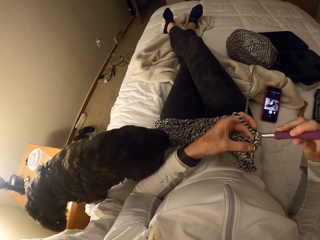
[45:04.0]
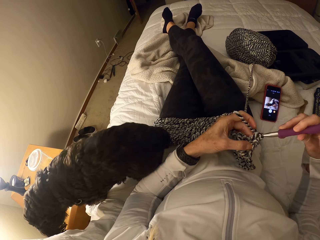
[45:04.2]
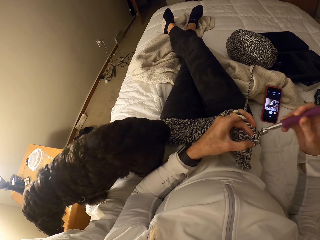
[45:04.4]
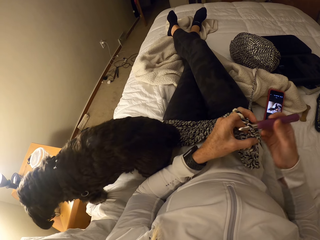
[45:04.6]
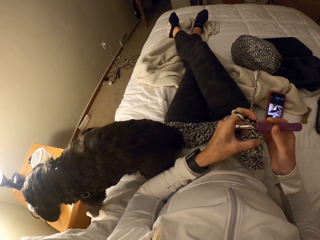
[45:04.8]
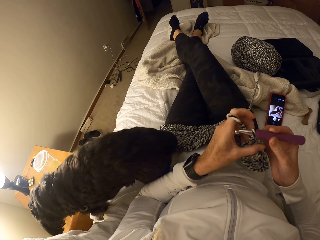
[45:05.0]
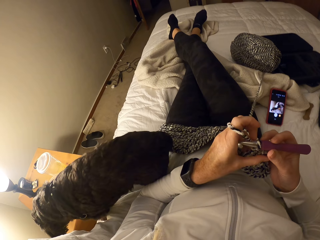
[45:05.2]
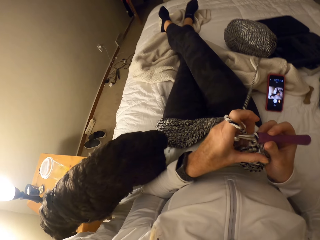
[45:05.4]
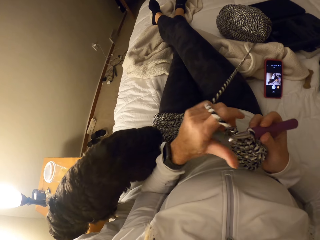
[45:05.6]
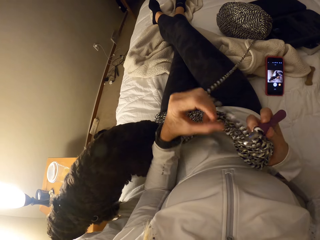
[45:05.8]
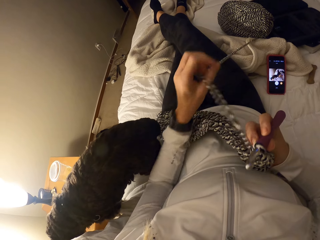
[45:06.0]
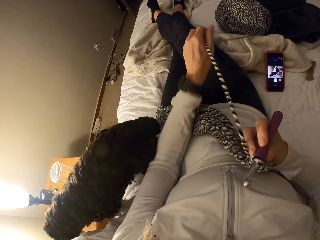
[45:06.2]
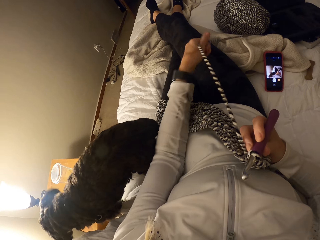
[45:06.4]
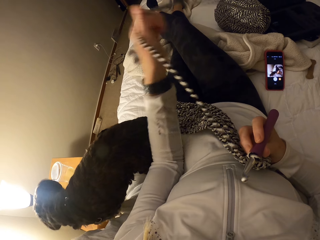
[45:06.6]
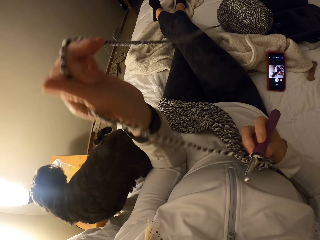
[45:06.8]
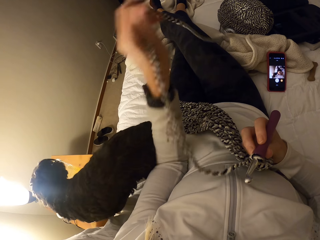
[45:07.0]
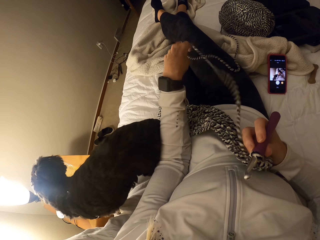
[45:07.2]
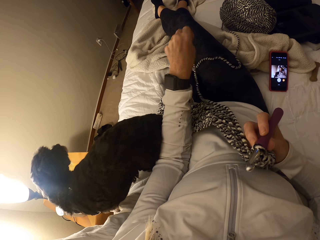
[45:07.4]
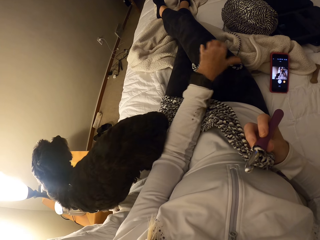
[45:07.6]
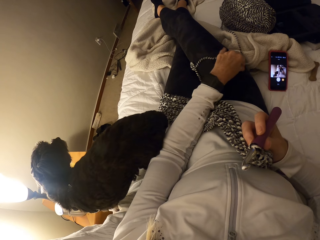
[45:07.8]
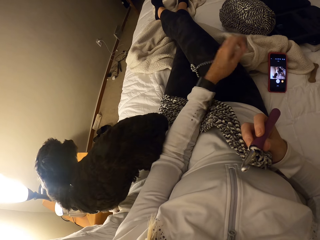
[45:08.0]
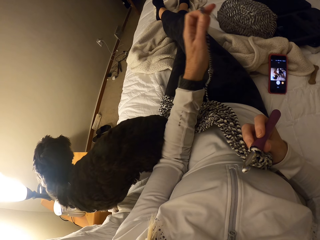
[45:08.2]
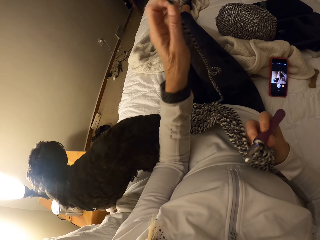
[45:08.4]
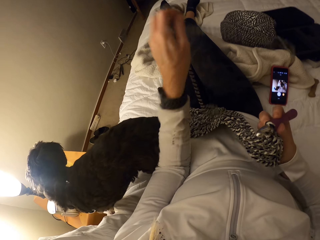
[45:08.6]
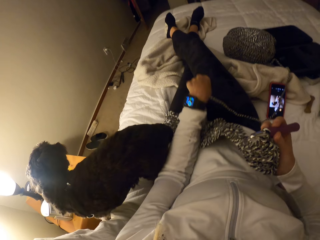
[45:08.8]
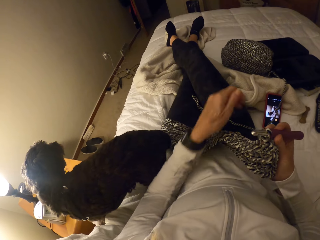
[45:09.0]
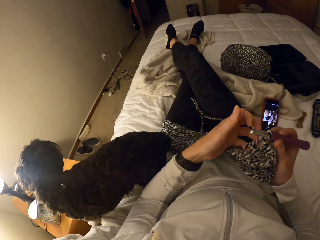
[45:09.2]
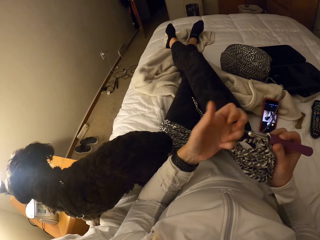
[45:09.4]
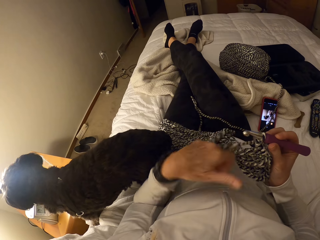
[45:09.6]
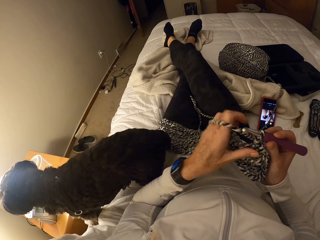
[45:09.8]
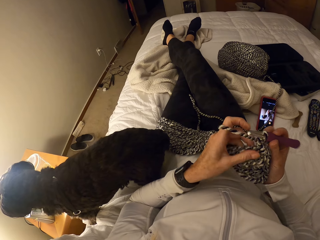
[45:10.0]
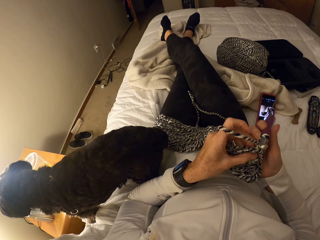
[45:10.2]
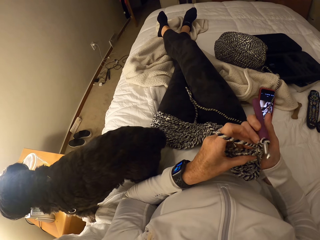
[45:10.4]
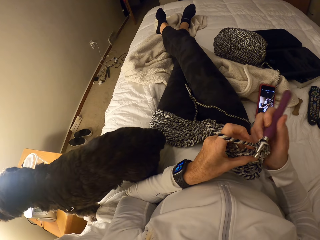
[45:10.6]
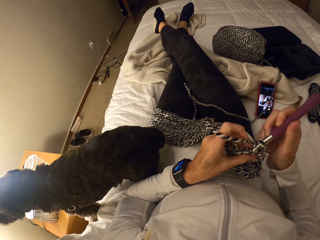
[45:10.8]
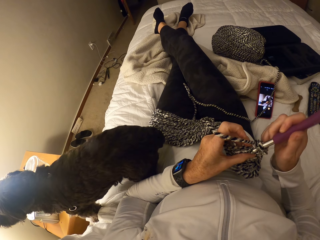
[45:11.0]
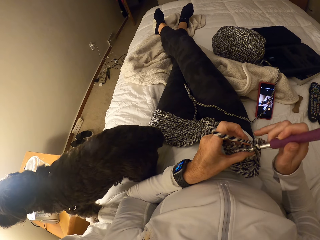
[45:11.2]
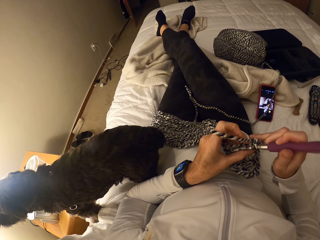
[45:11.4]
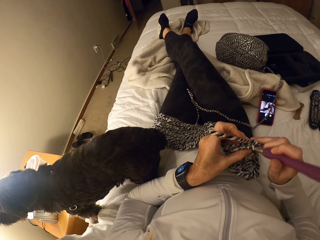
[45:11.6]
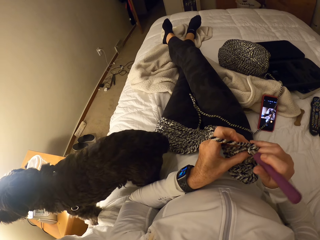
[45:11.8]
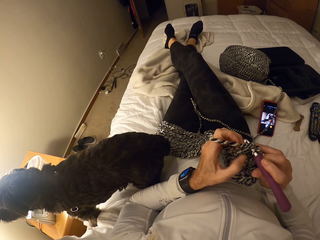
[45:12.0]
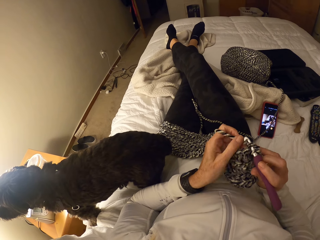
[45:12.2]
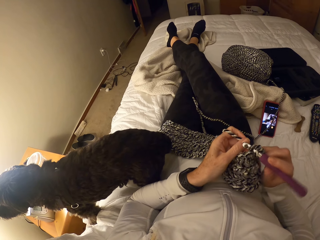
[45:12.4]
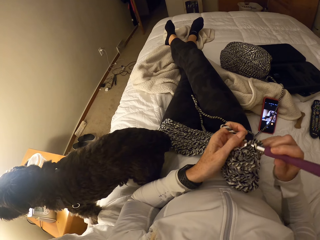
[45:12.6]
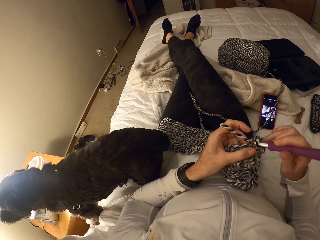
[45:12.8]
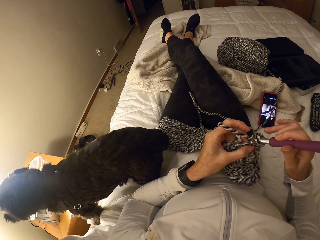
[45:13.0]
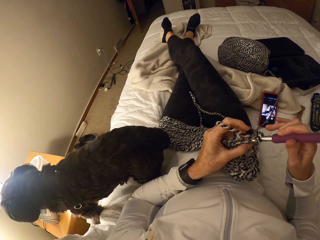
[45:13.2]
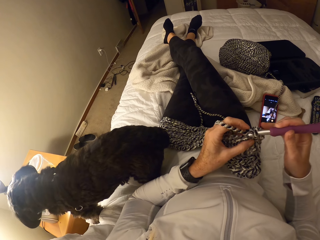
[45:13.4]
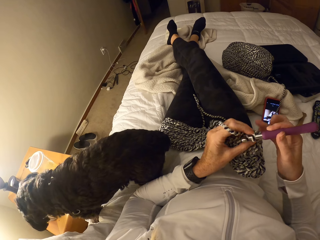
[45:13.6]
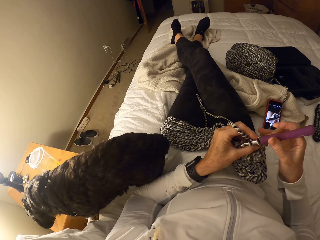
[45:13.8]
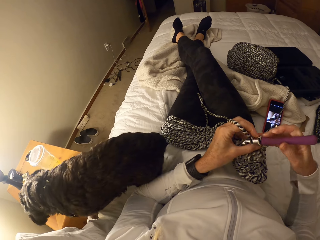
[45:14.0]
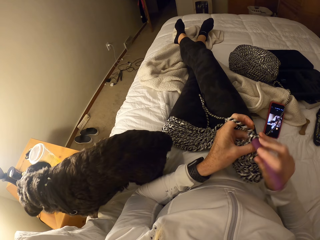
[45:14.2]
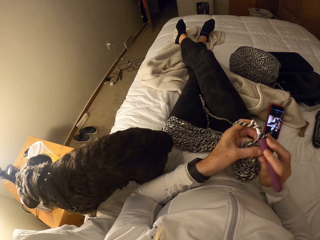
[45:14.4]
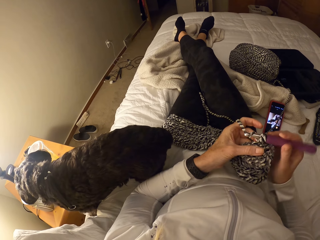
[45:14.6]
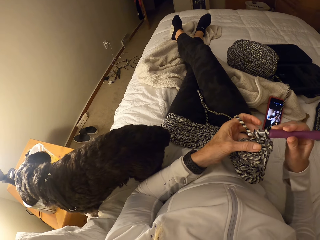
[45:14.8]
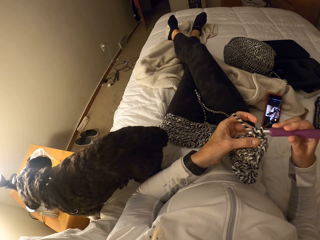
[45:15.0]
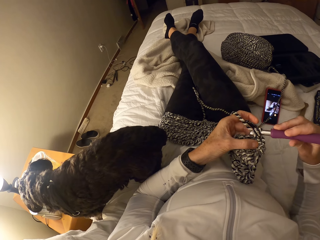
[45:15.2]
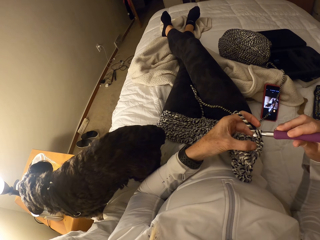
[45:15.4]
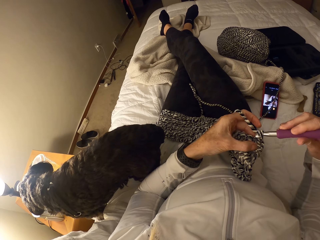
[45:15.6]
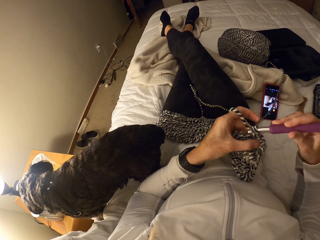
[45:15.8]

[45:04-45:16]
The camera wearer pulls out the yarn. They continue to crochet.

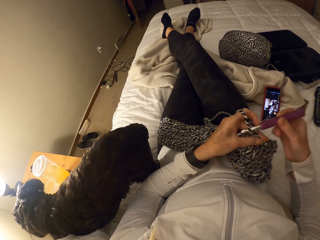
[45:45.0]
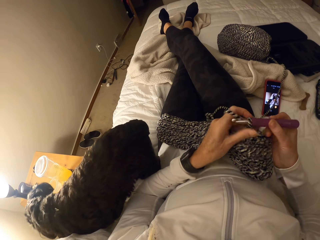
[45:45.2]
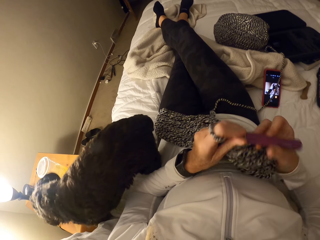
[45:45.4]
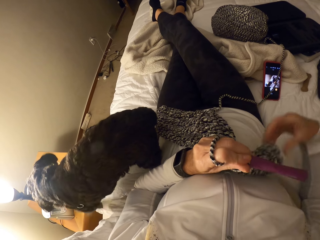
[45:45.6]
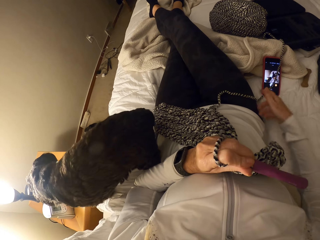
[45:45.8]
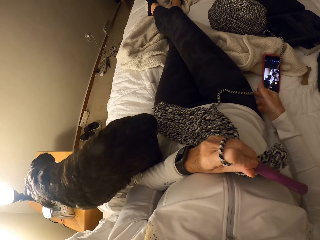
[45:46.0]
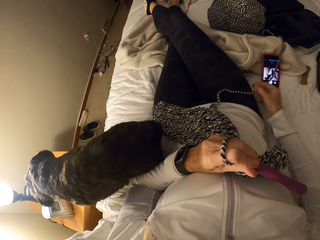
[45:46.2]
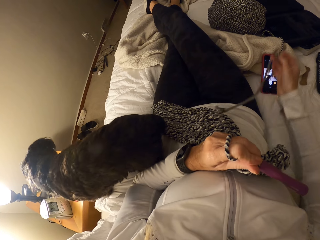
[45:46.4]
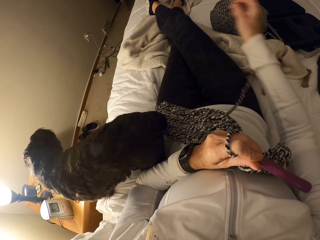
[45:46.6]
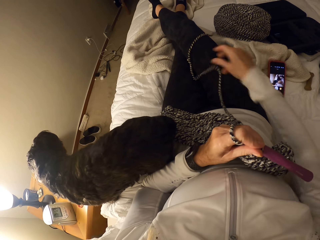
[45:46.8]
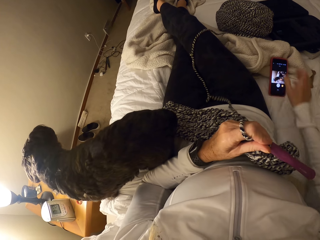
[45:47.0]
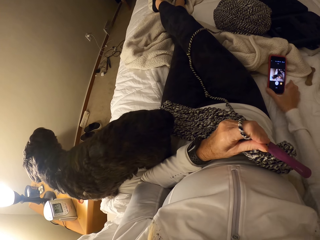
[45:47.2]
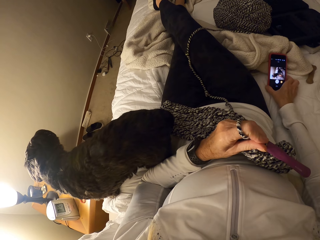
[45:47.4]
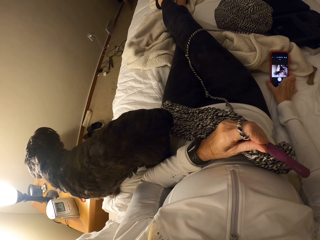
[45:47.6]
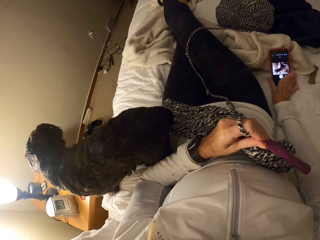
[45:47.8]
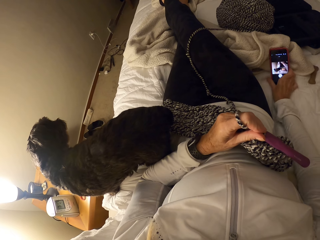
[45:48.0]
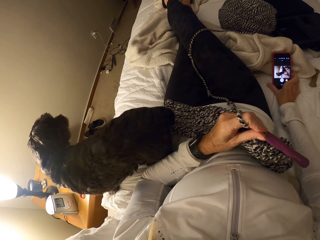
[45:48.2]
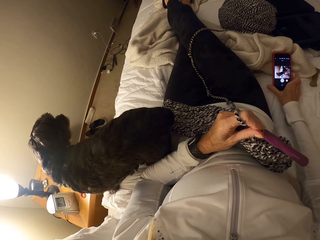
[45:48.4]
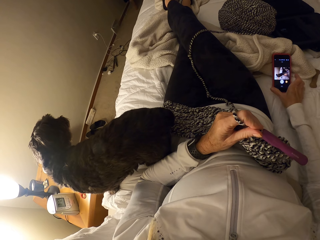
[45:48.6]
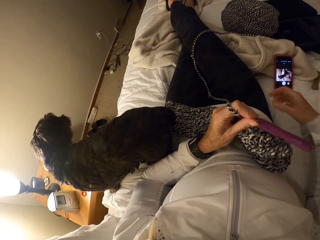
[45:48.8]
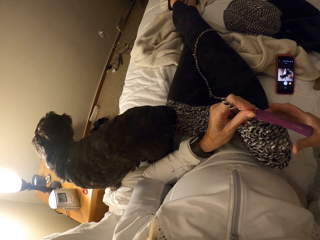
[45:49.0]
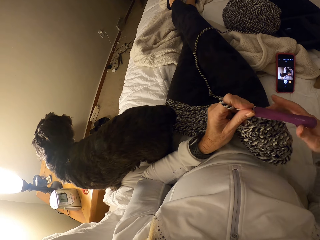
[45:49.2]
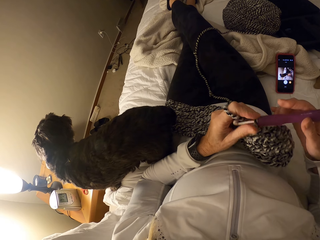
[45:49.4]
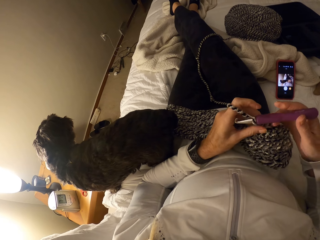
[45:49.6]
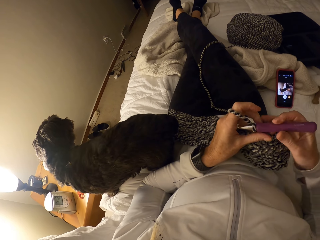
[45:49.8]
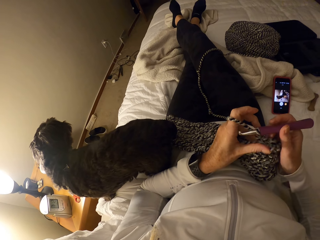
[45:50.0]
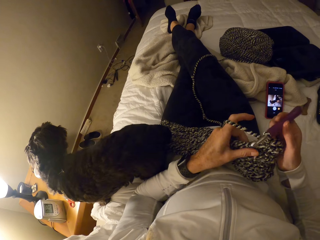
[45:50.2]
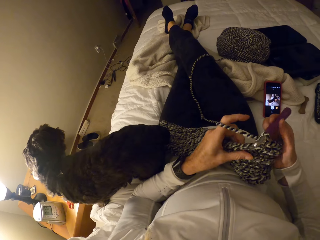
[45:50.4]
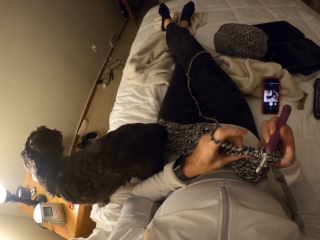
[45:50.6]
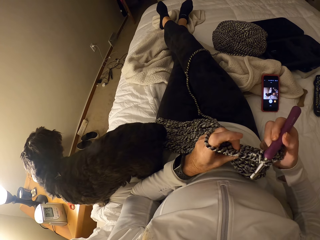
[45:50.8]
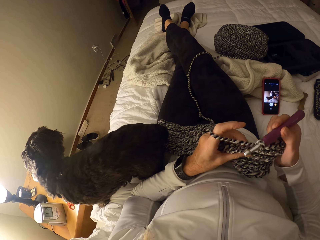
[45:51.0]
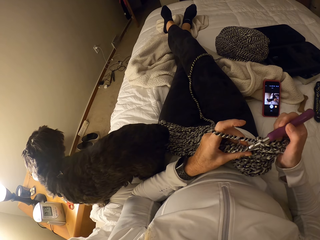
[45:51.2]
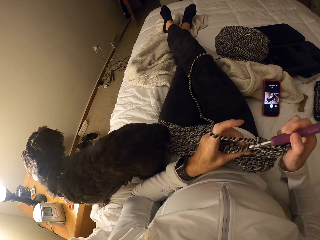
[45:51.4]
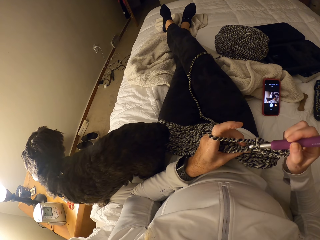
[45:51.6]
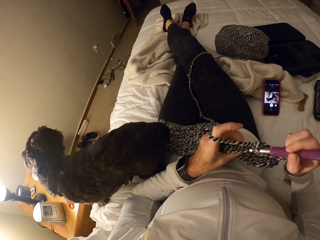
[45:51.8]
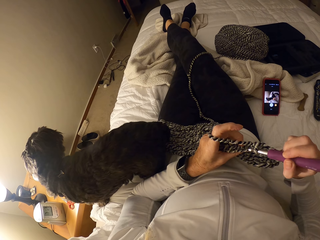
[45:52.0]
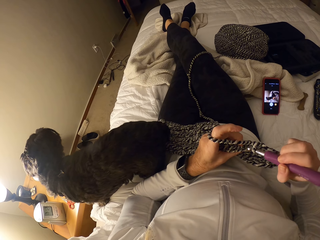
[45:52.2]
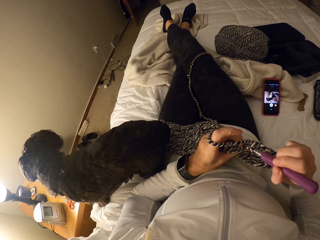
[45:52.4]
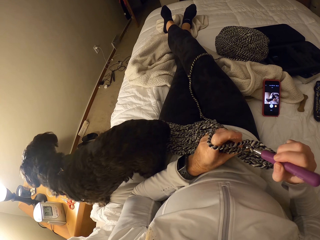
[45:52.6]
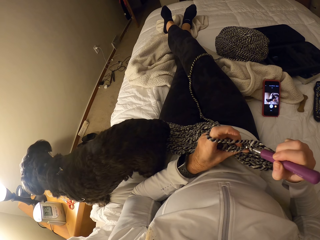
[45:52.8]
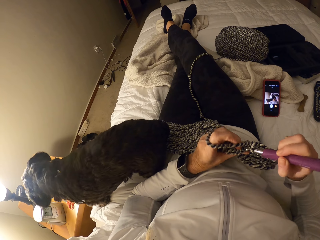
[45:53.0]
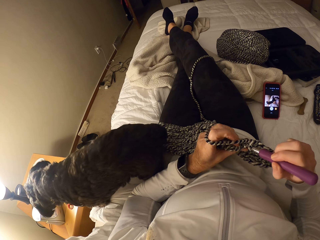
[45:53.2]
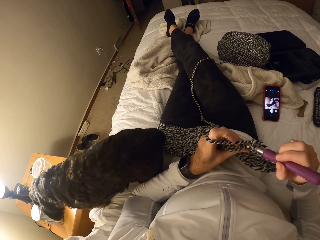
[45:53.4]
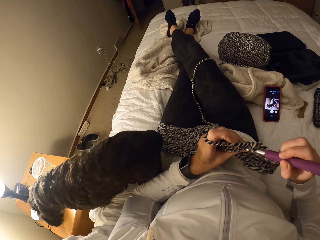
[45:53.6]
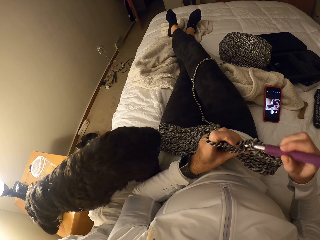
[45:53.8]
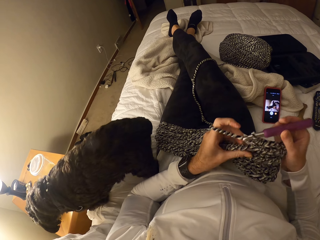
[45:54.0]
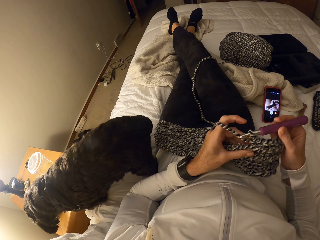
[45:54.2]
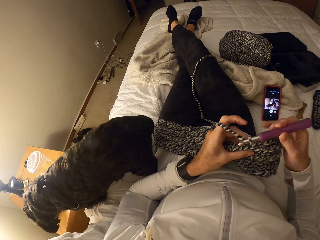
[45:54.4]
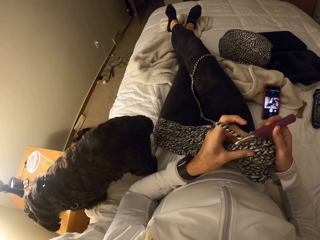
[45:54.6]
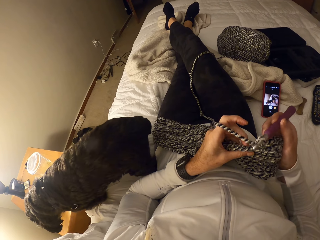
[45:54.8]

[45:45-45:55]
The camera wearer lifts the thread. She moves the yarn with her right hand. She drops the thread. She adjusts her phone on the bed with her right hand. She crochets the fabric with the yarn and crochet pin.
